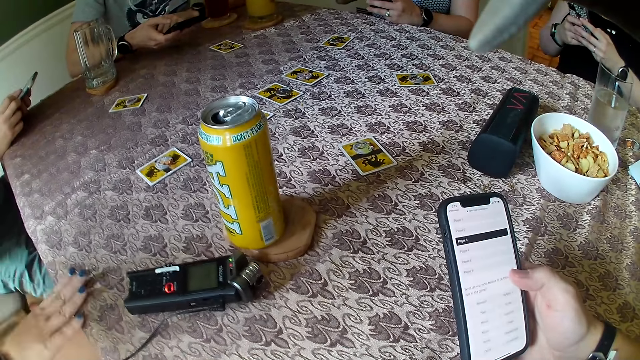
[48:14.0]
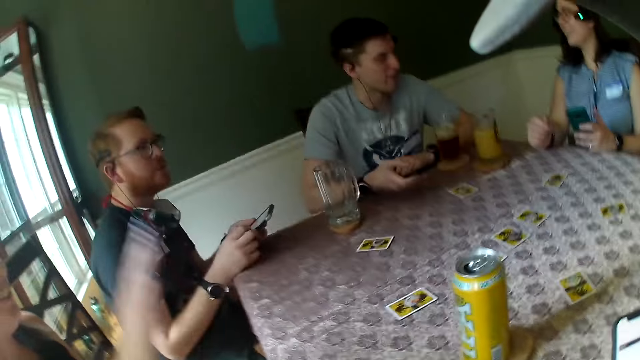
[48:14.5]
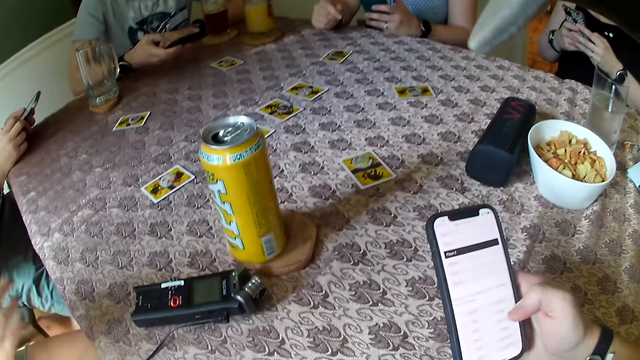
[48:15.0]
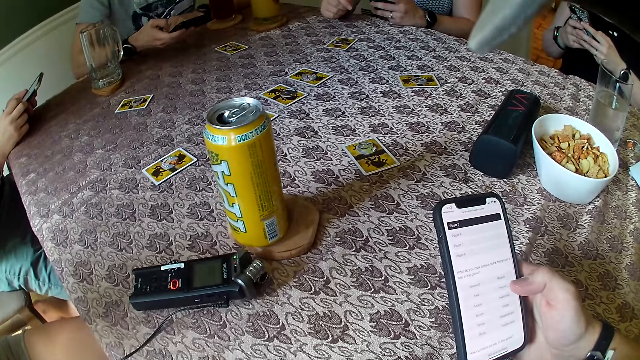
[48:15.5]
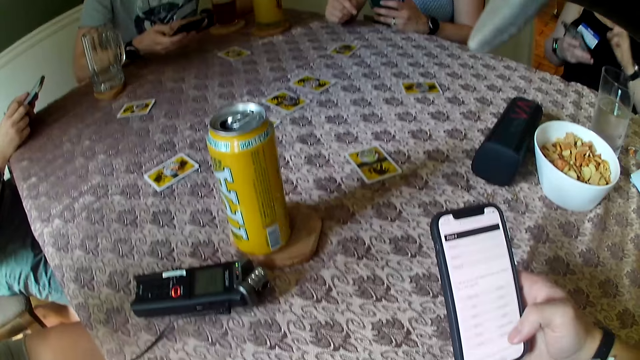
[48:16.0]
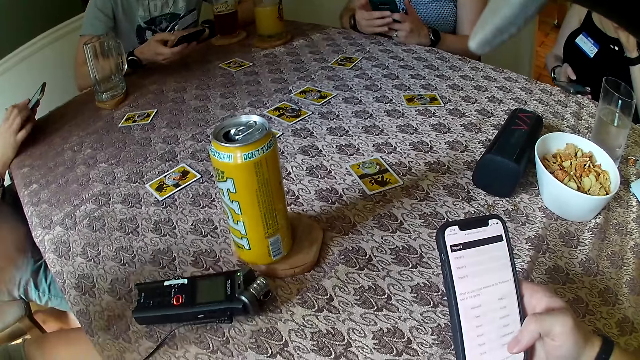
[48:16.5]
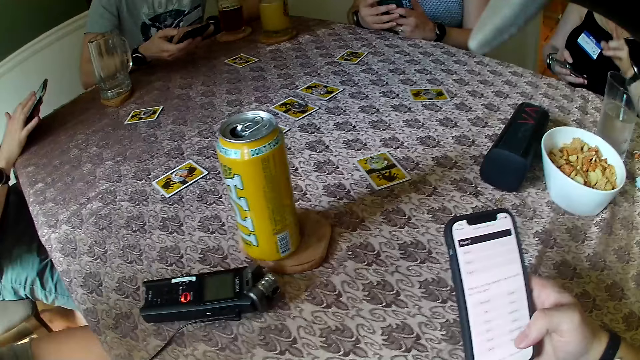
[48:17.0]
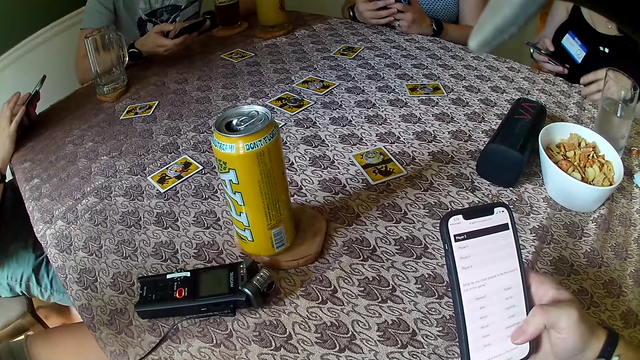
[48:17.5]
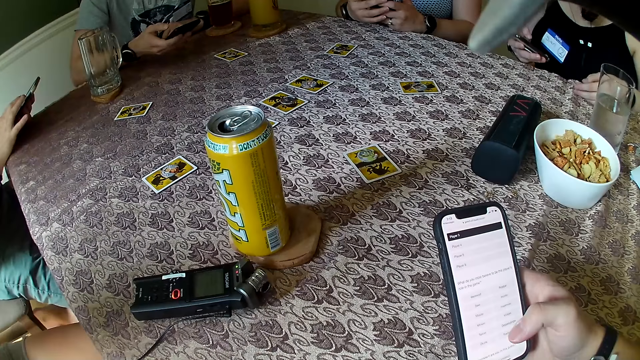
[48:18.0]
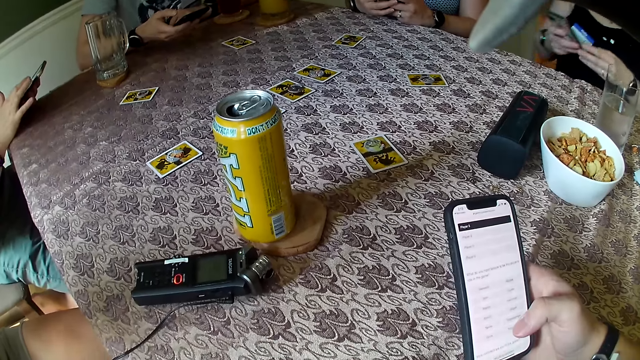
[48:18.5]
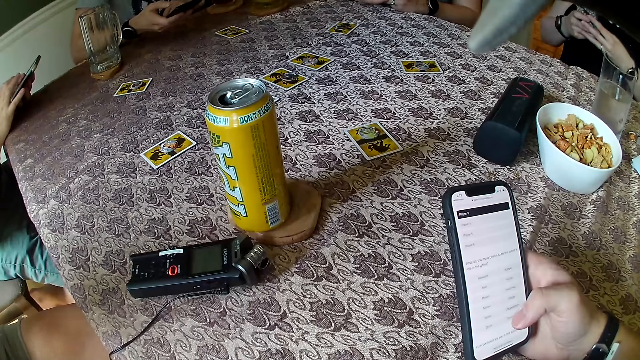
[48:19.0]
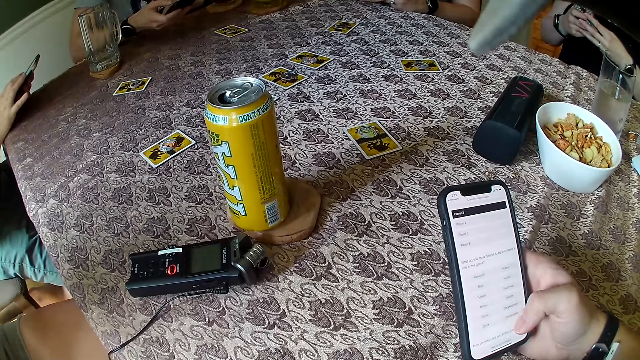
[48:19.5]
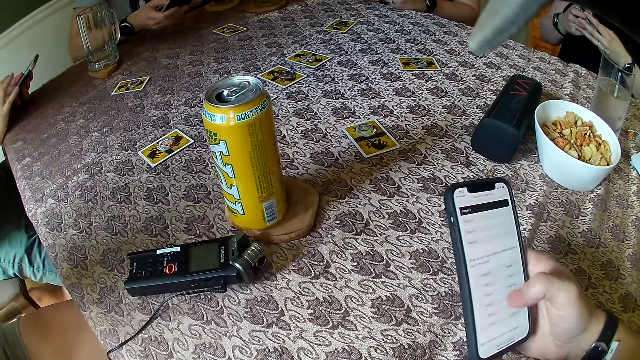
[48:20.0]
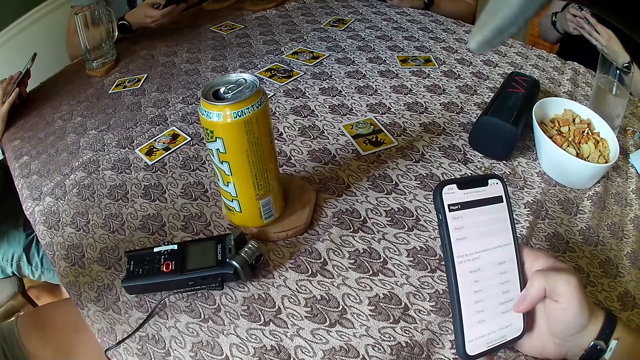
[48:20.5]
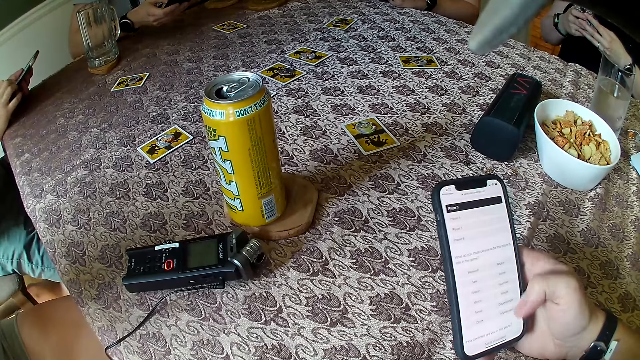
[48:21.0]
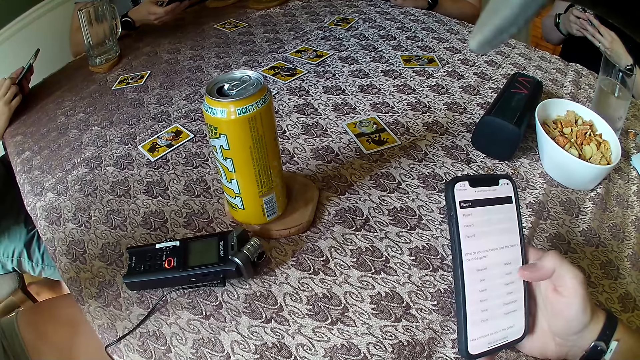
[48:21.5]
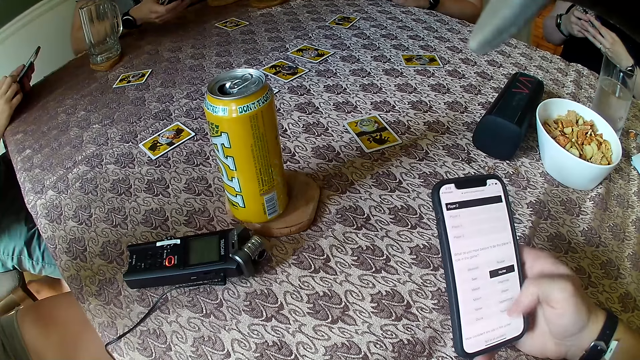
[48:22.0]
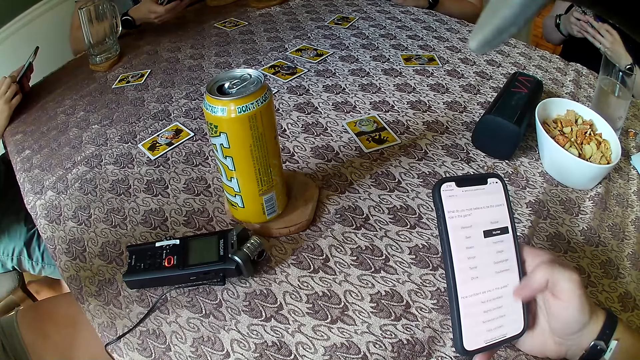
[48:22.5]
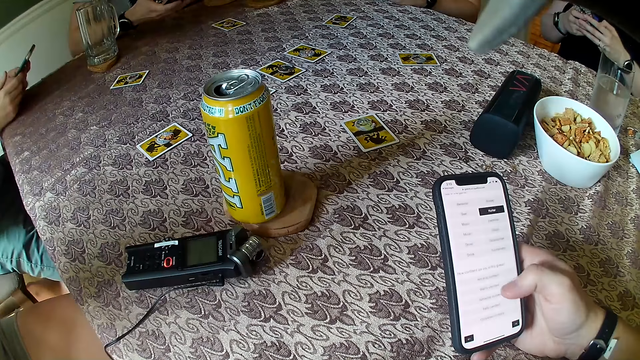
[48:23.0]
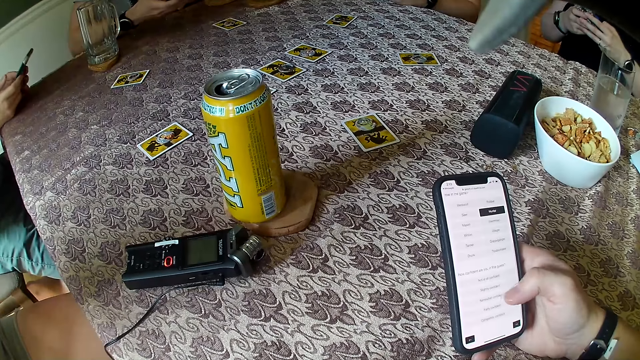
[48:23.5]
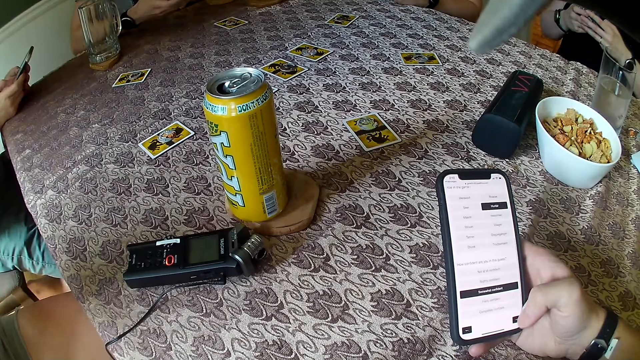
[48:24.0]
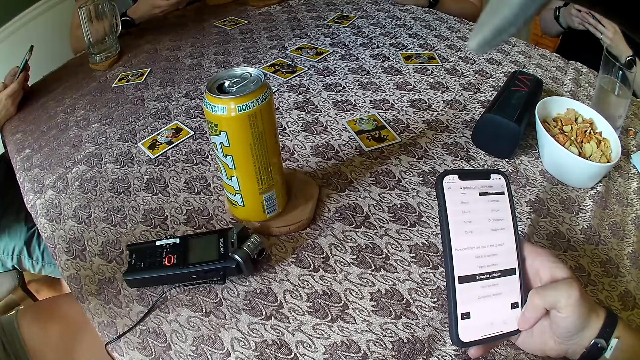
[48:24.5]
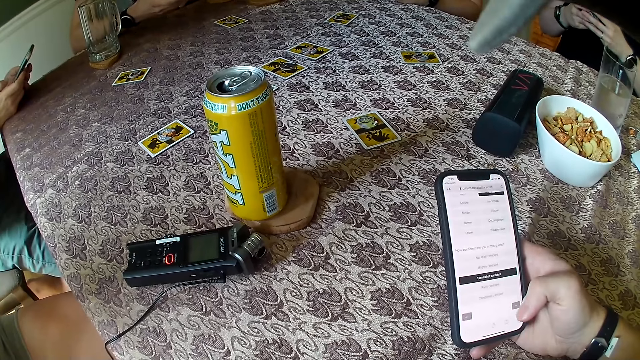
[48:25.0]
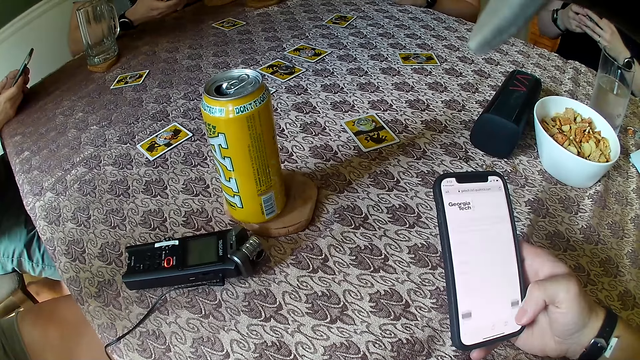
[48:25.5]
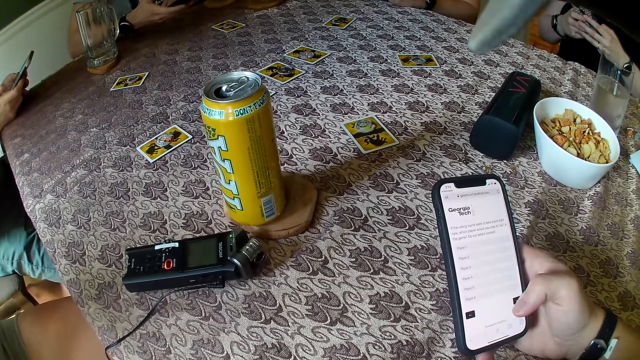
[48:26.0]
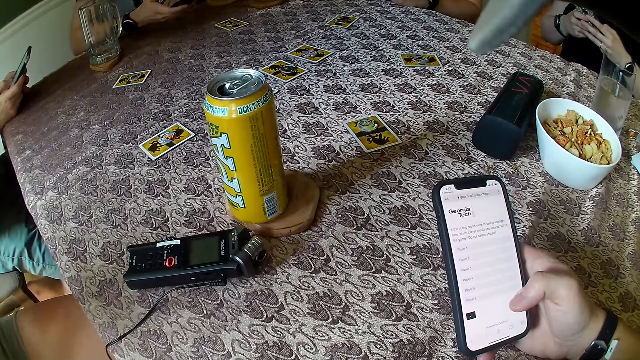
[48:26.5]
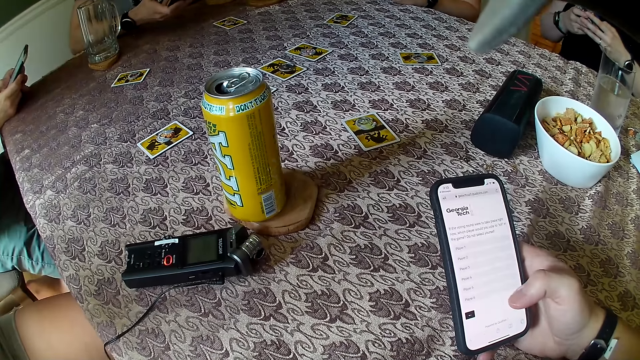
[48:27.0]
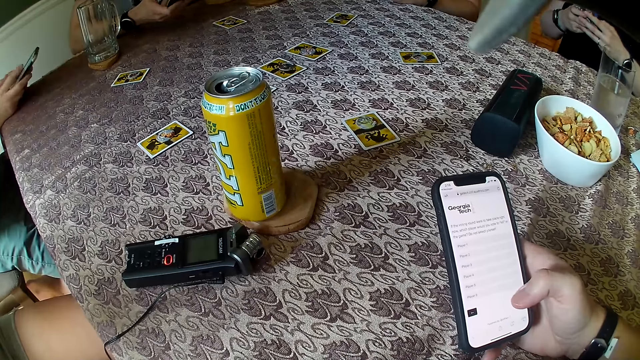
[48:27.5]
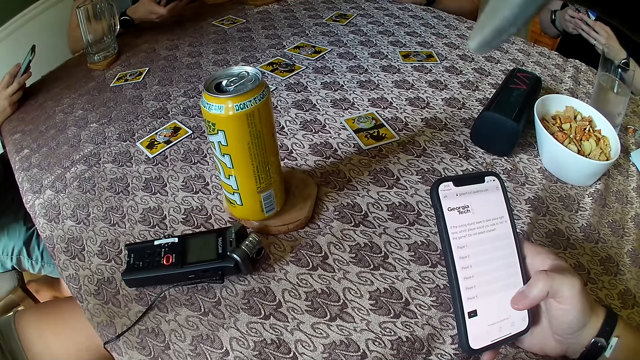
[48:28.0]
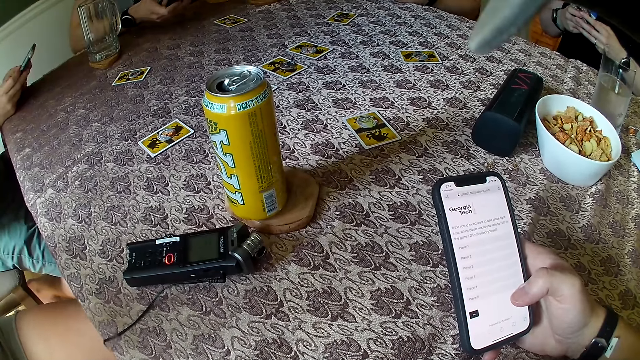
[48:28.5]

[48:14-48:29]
The woman touches her face with her left hand. The camera wearer stares at a phone. The woman places her left hand on the table. The camera wearer scrolls the phone. They stare at the phone.

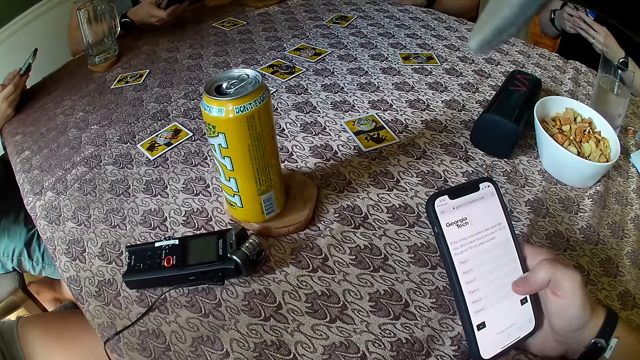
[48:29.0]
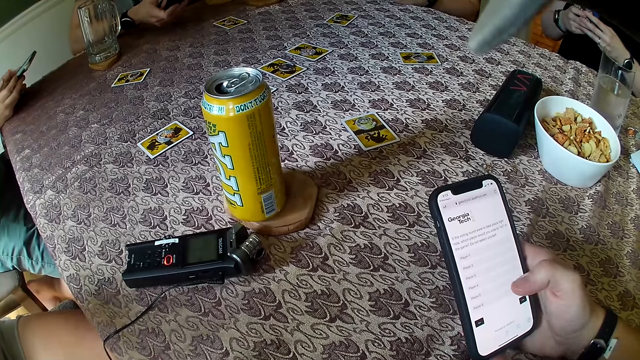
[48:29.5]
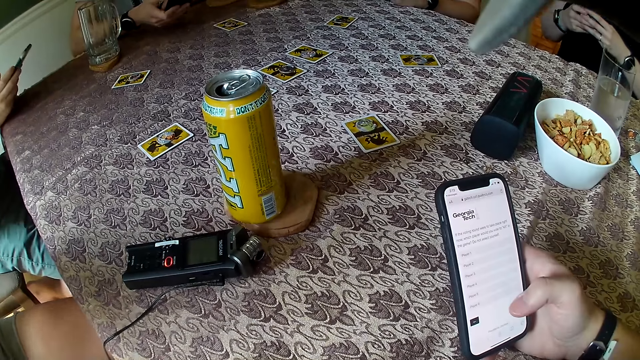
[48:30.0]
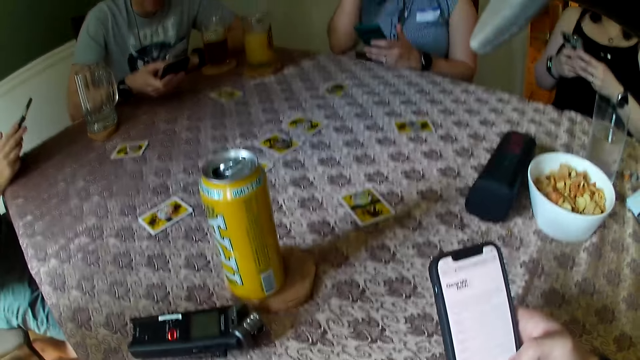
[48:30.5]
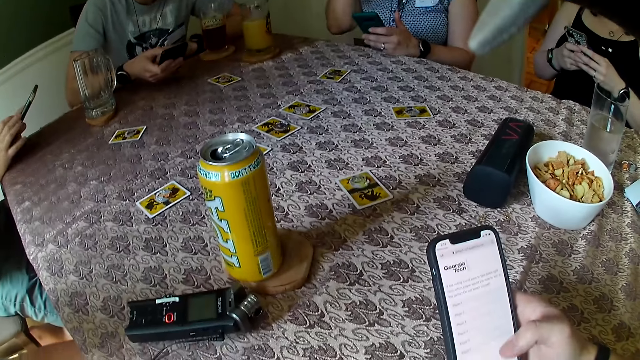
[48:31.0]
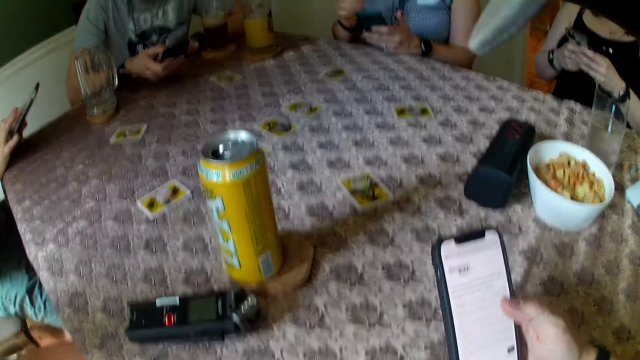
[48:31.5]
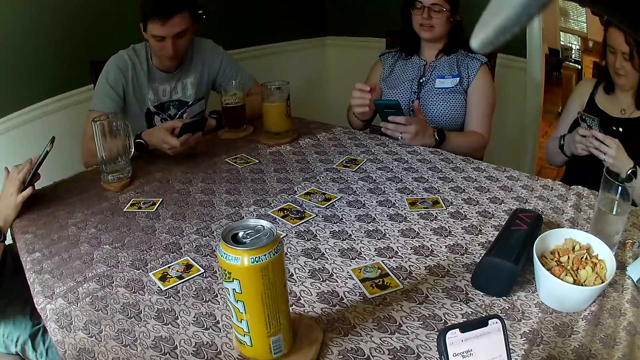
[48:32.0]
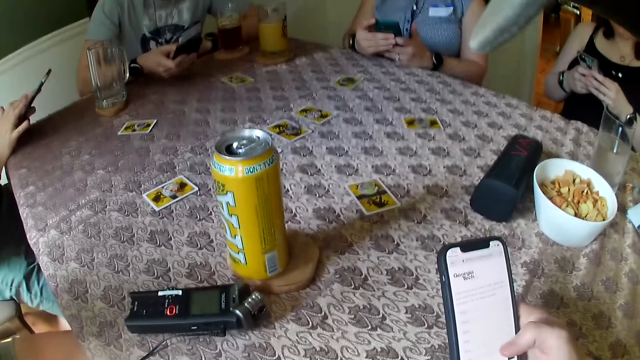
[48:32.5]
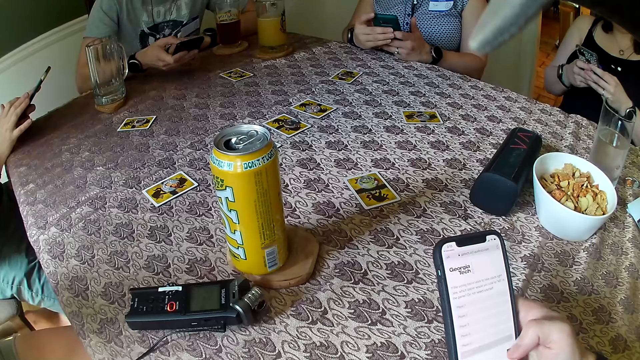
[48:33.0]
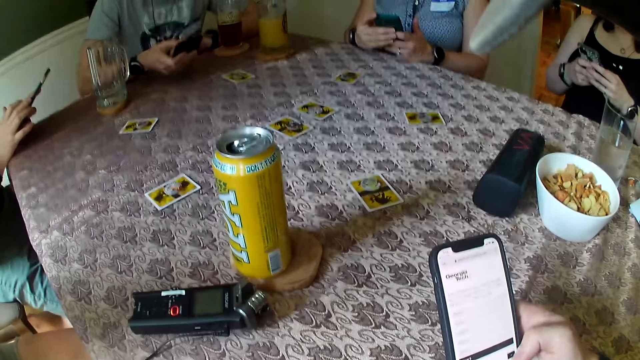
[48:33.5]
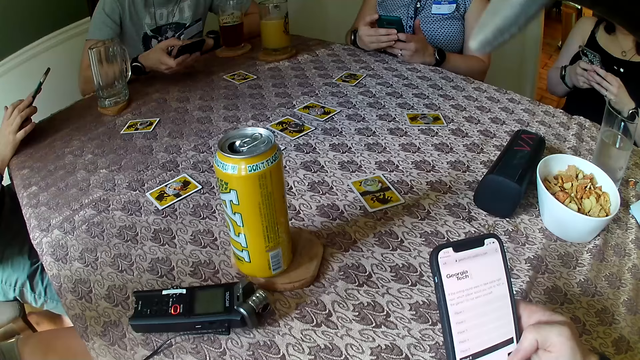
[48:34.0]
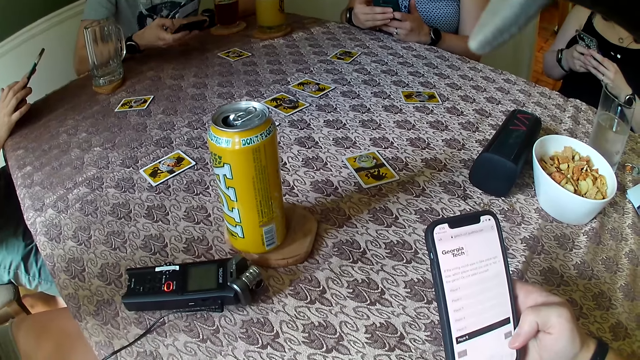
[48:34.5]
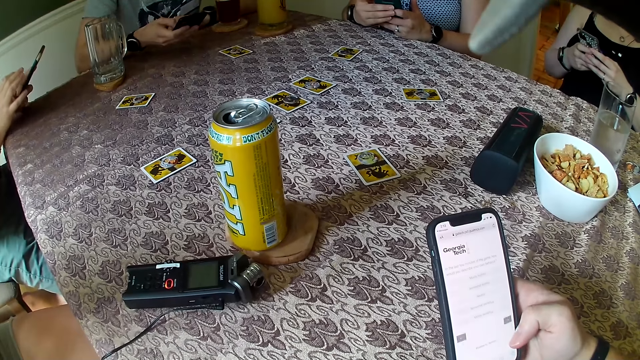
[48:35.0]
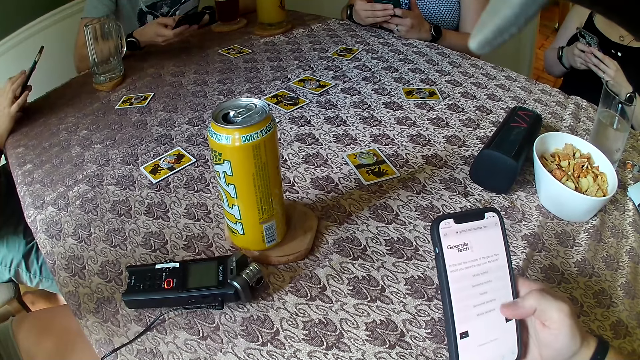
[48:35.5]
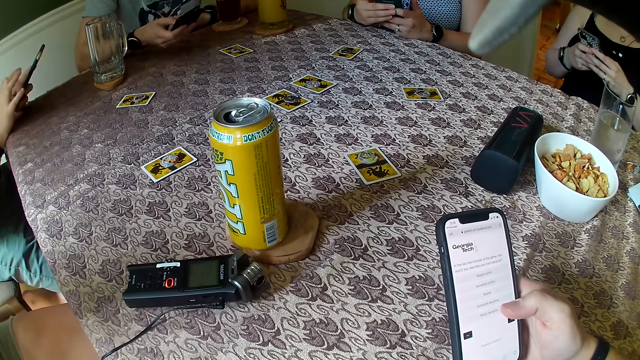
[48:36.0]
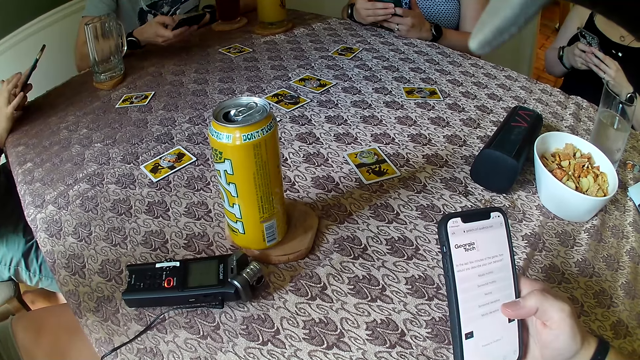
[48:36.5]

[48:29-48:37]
The woman touches her face with her right hand. The camera wearer looks around. The woman holds the phone with both hands. The camera wearer scrolls the phone. They stare at the phone.
